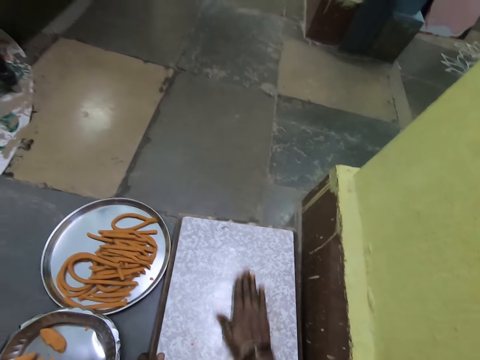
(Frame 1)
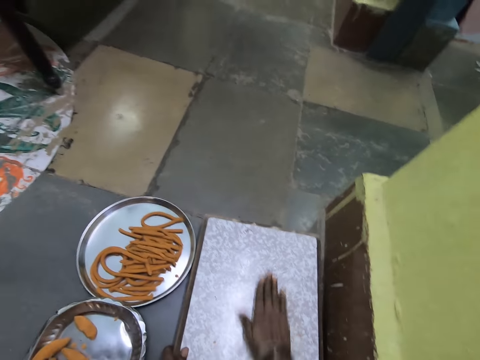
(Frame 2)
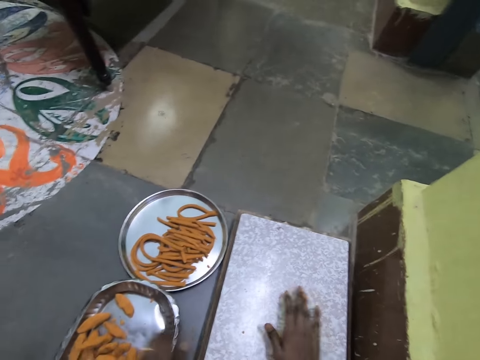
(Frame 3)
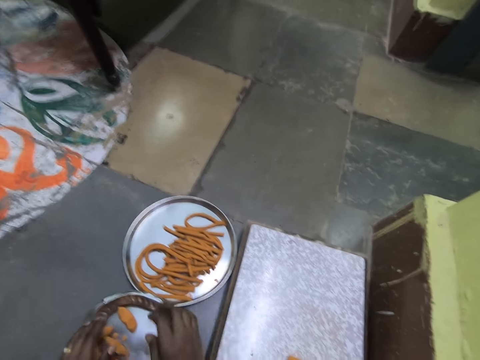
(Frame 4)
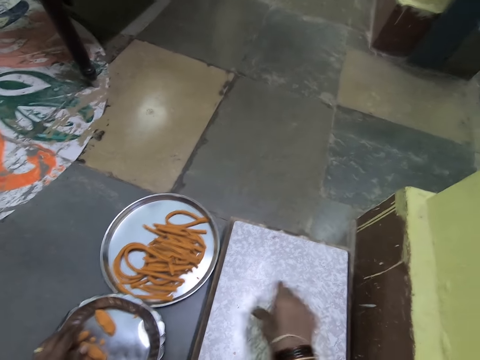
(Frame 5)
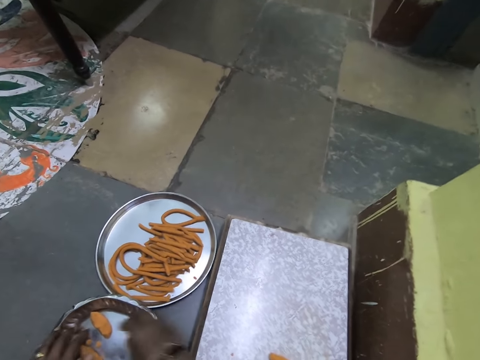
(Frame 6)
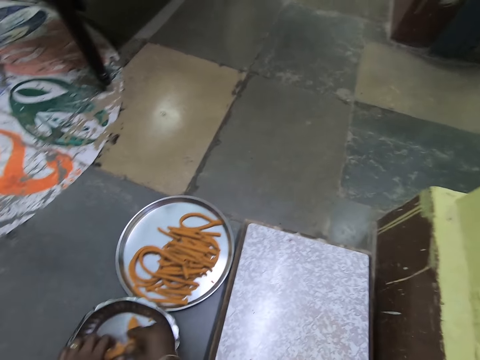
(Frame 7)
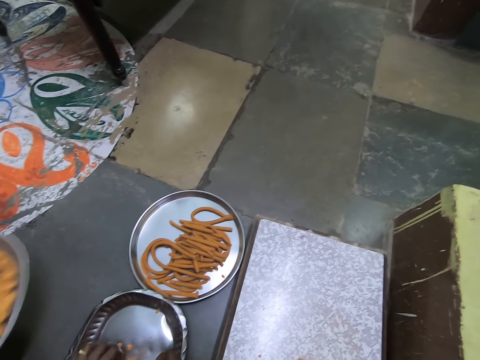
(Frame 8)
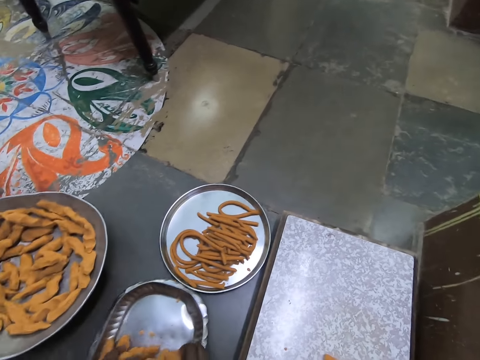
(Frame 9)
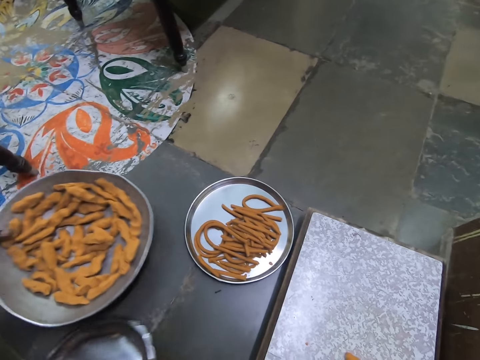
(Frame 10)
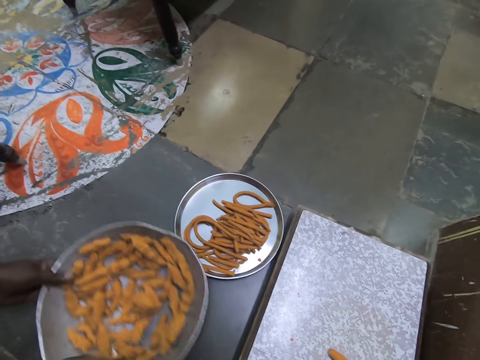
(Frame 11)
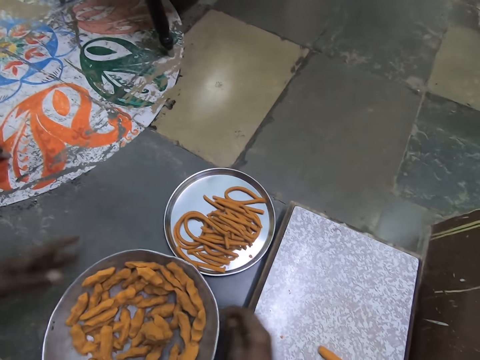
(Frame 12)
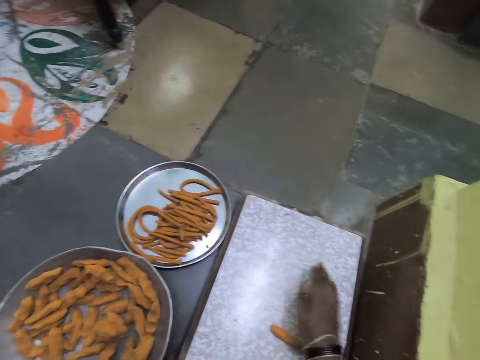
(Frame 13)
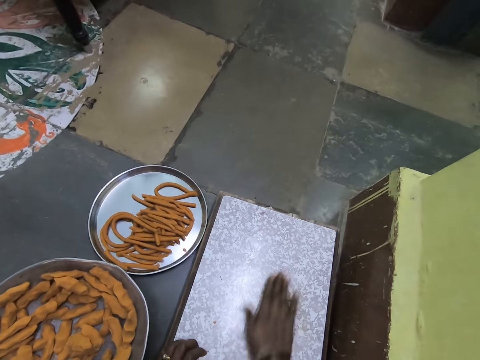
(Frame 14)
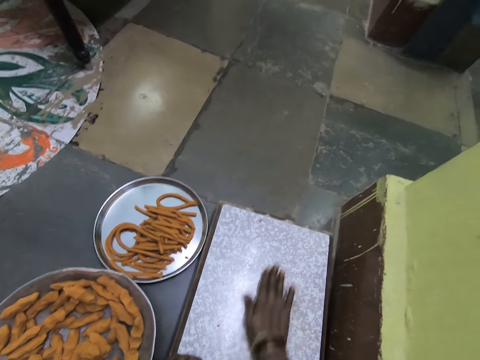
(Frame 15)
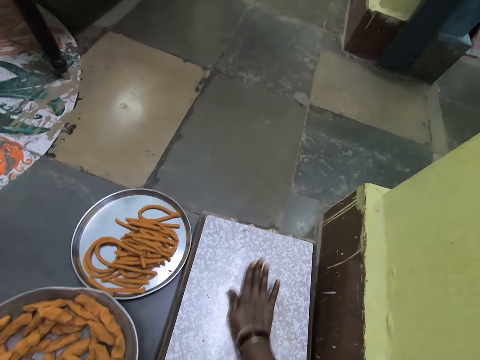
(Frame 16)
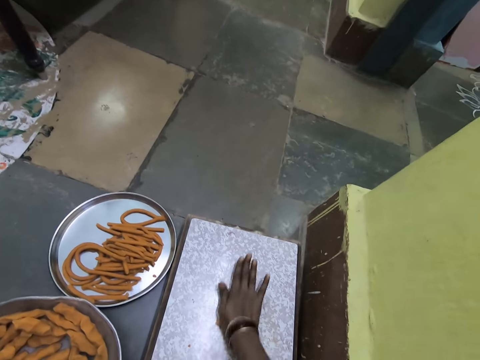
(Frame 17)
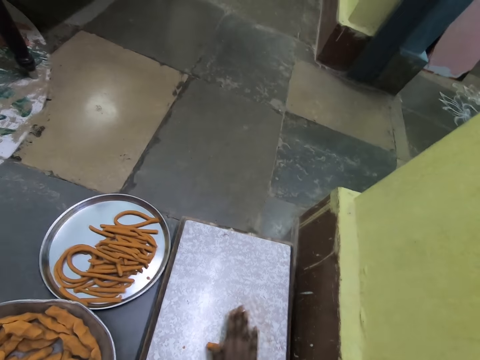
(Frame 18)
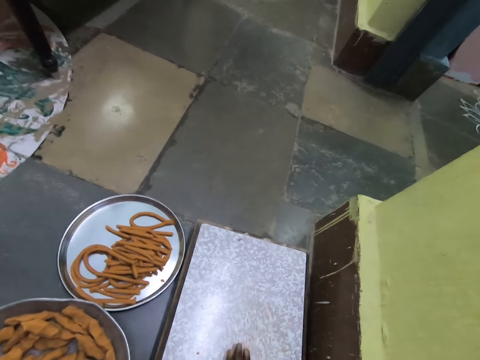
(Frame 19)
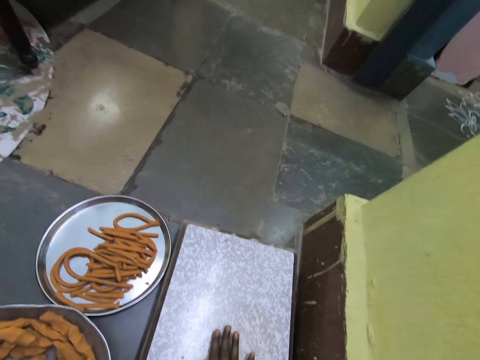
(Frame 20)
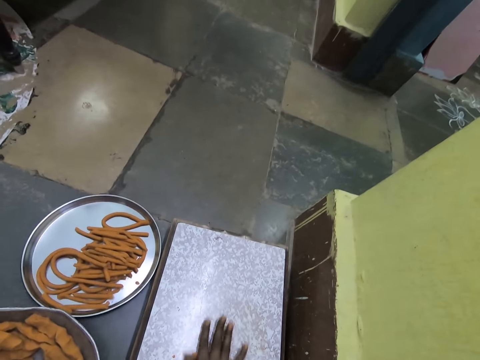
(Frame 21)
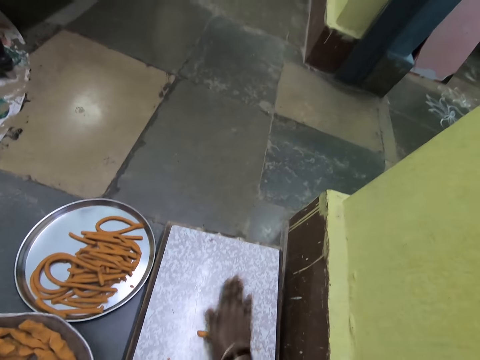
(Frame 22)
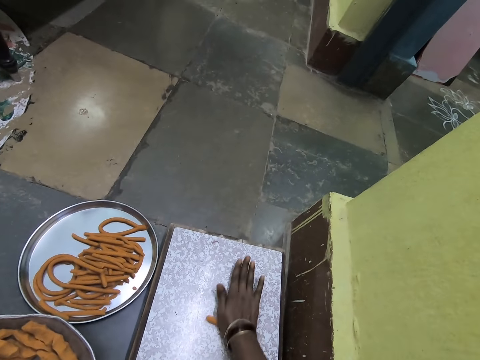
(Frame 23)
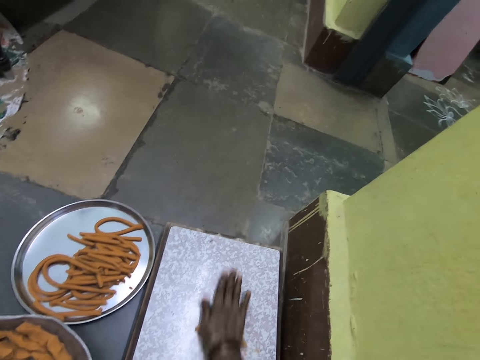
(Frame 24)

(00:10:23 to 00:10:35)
The camera wearer puts something on the rolling board. He rolls the dough on the board with the hand. He removes the hand from the dough. He moves the hand. He gestures his hand. He holds the tray with the dough inside. He picks something. He rotates the tray on the floor. He pulls the tray. He removes the hand from the tray. He rolls the dough on the board with the hand.

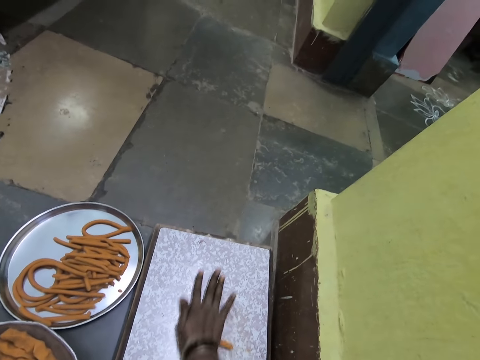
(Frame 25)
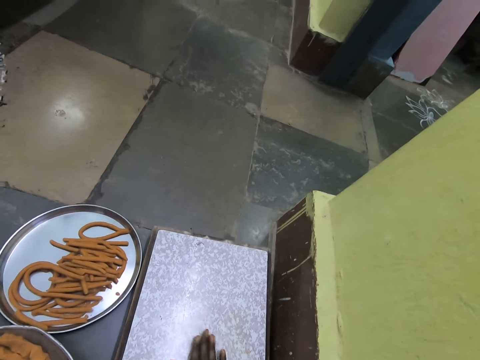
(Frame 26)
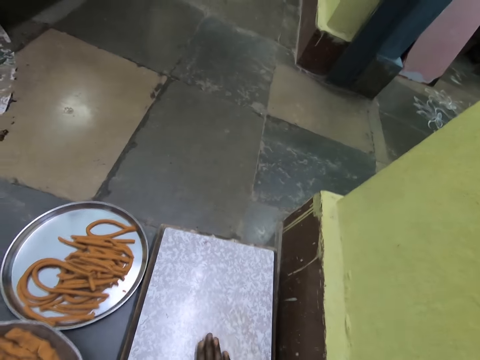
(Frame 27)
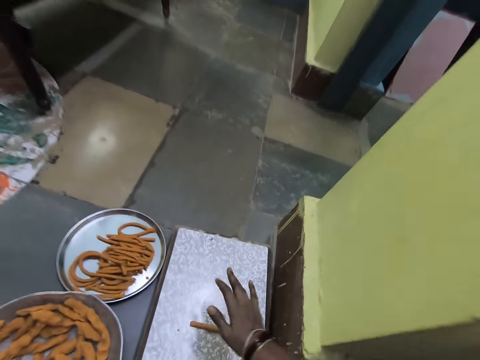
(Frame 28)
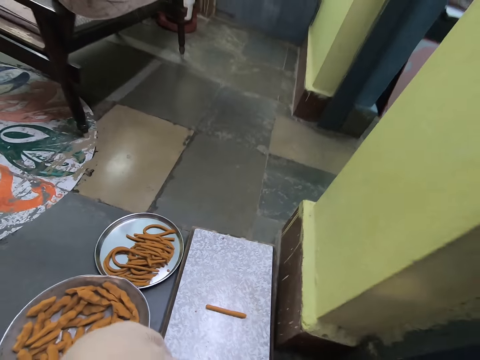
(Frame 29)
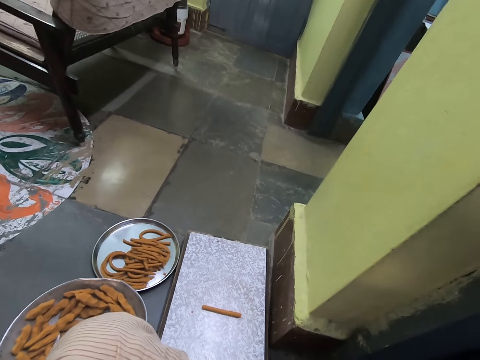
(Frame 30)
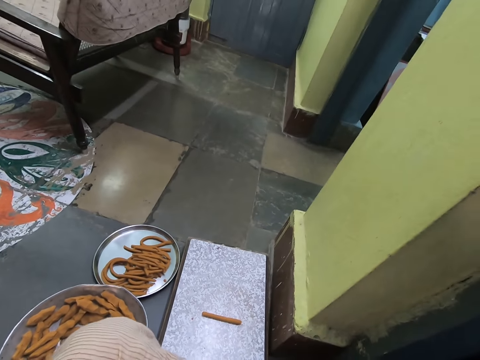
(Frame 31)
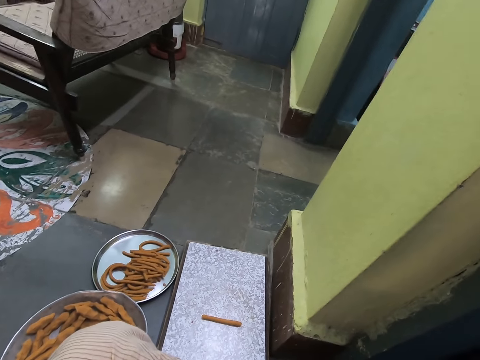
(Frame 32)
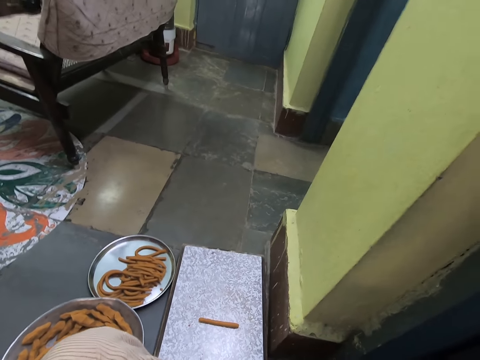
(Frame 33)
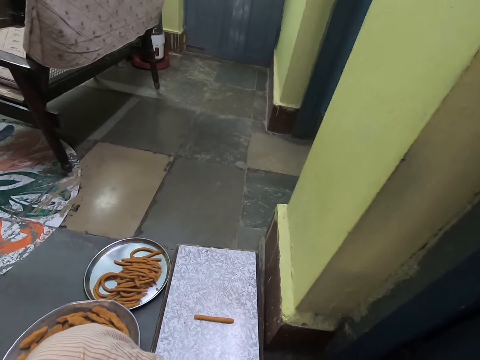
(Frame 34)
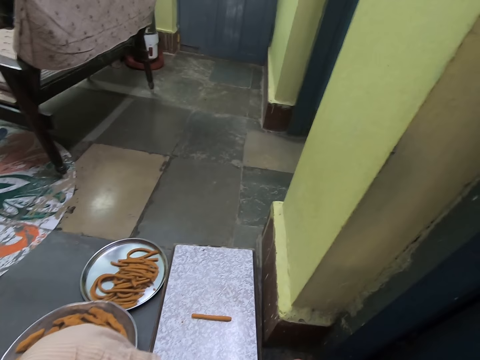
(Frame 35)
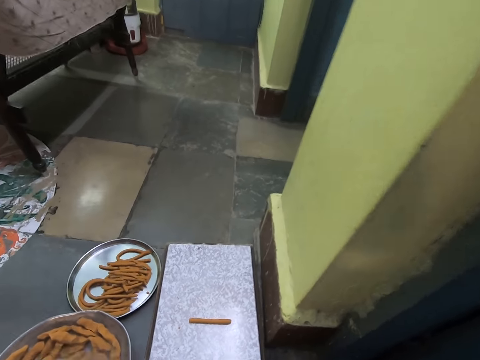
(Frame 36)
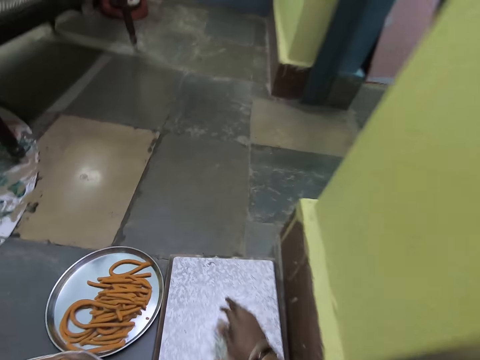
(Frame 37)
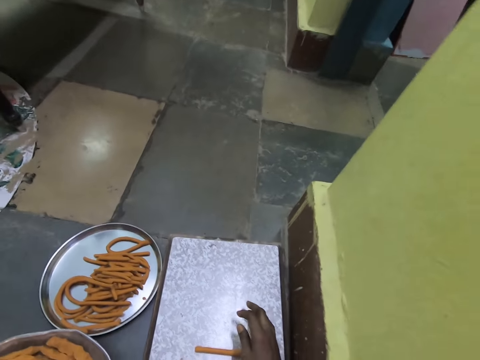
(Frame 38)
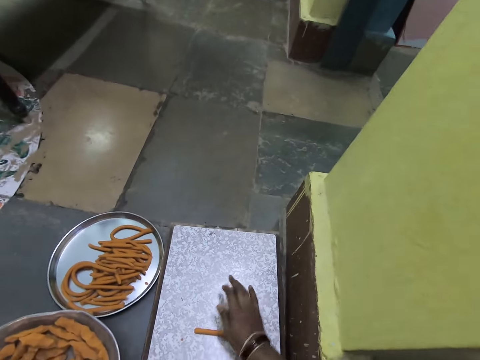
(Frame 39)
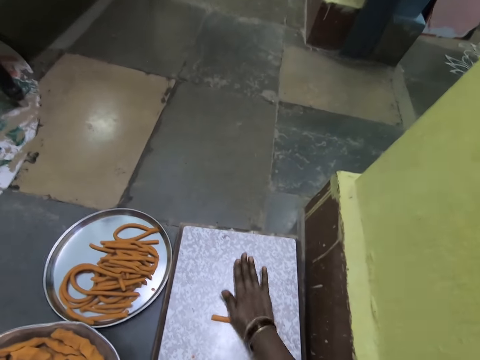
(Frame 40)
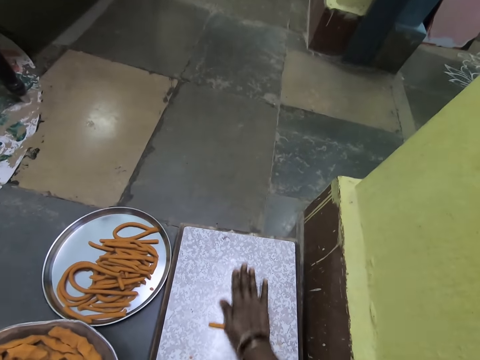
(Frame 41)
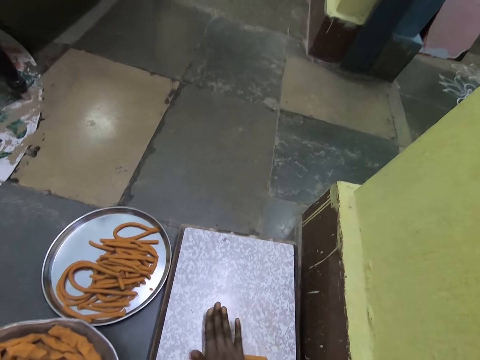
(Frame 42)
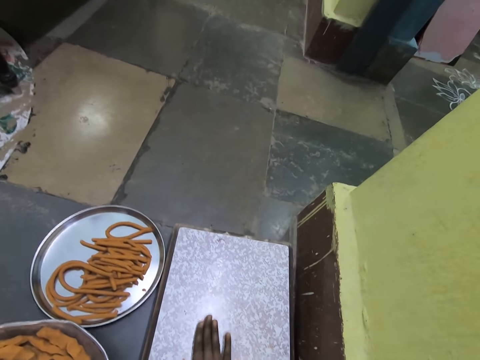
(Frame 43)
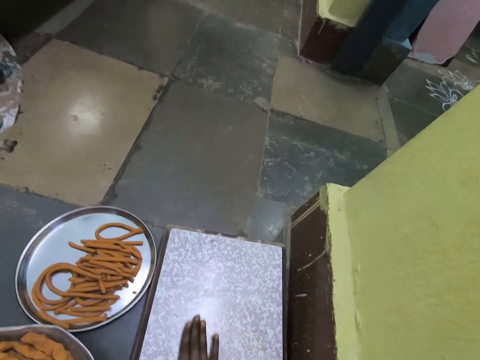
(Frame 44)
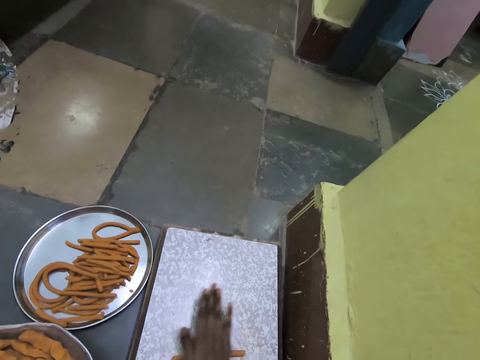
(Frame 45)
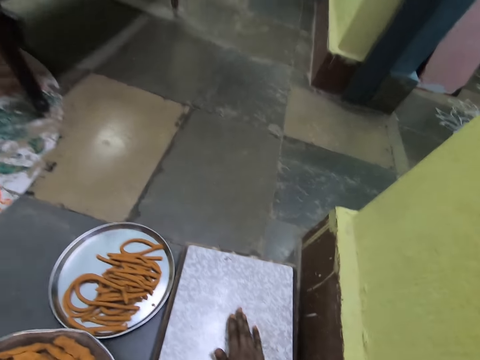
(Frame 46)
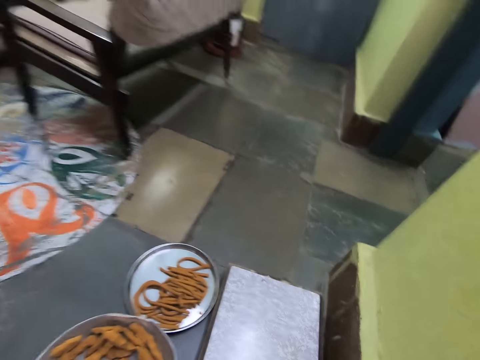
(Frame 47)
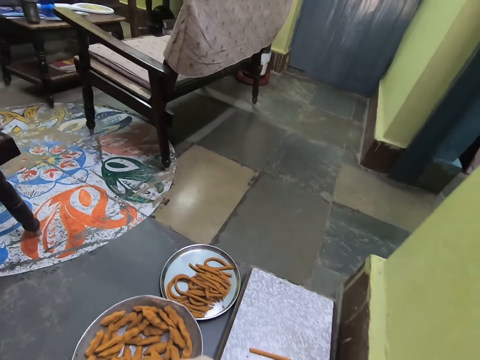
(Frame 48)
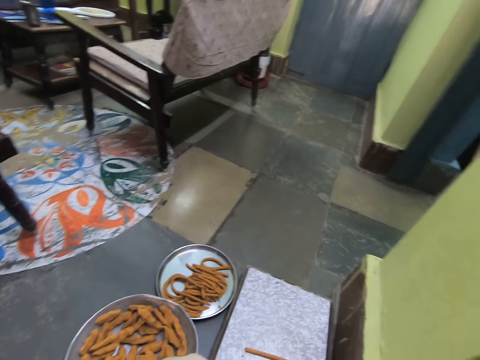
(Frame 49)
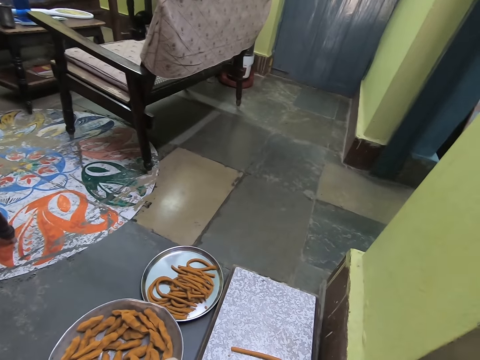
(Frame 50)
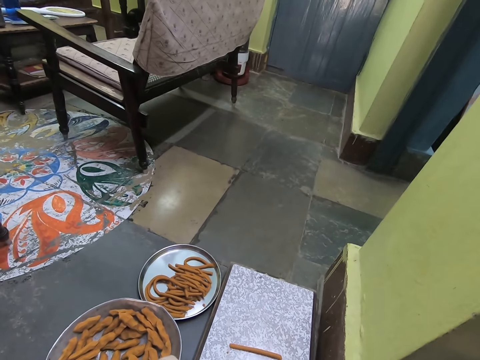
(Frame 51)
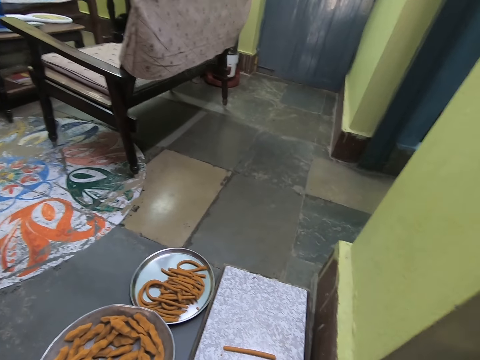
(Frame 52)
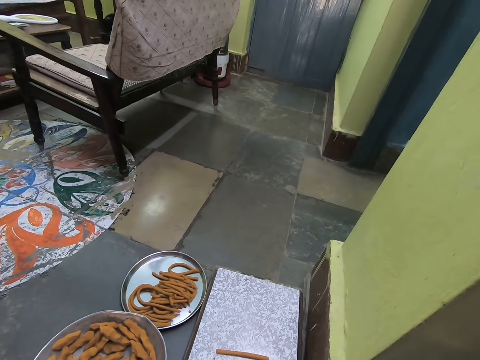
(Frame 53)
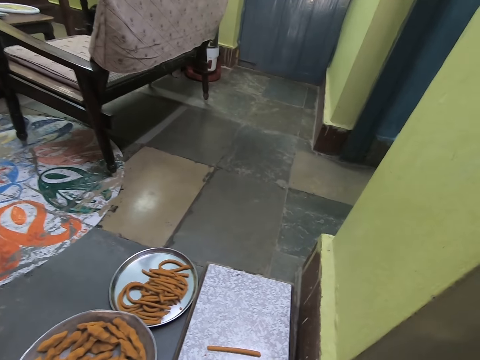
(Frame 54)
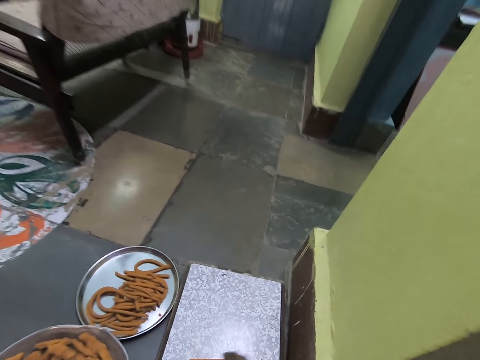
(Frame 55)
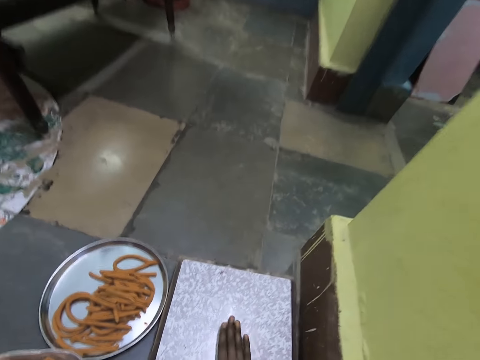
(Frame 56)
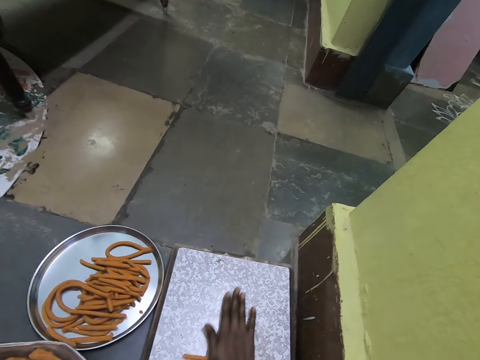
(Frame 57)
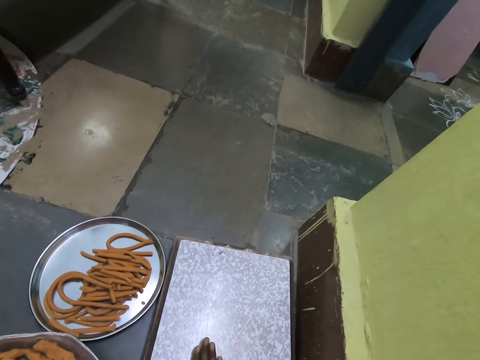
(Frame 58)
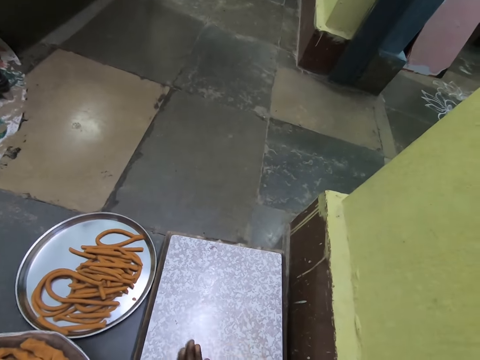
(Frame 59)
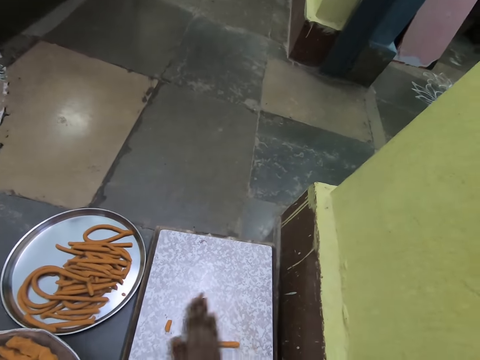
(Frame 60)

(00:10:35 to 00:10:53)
The camera wearer removes the hand from the dough. He rolls the dough on the board with the hand. He removes the hand from the dough. He rolls the dough on the board with the hand.
